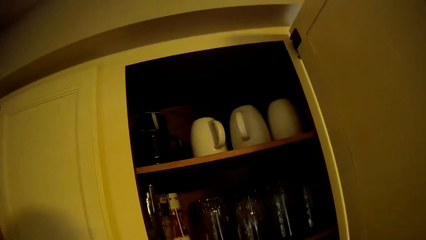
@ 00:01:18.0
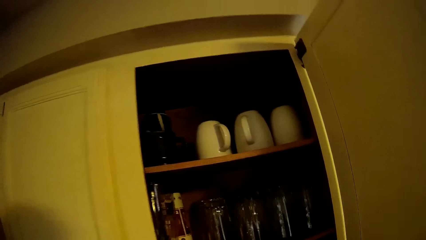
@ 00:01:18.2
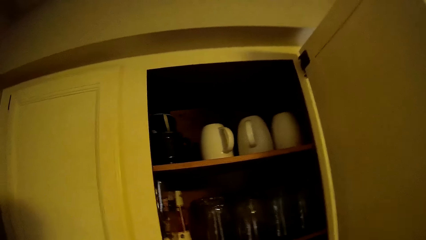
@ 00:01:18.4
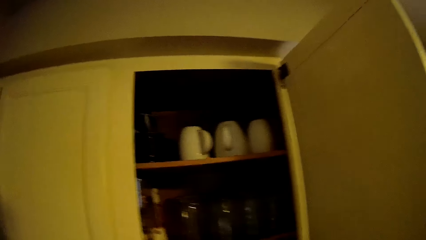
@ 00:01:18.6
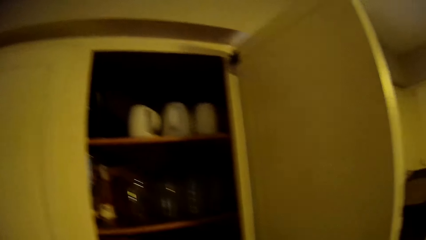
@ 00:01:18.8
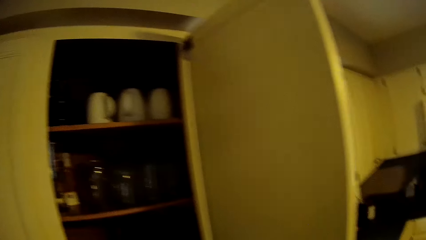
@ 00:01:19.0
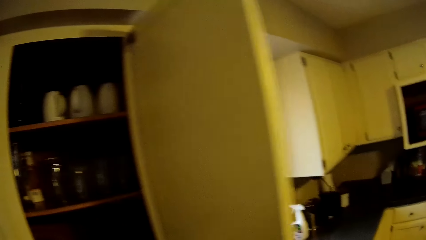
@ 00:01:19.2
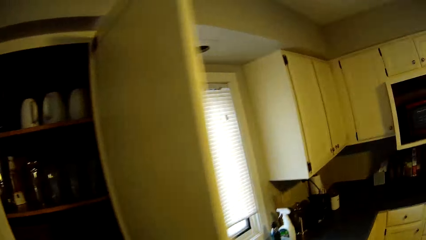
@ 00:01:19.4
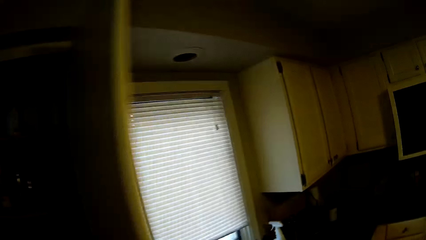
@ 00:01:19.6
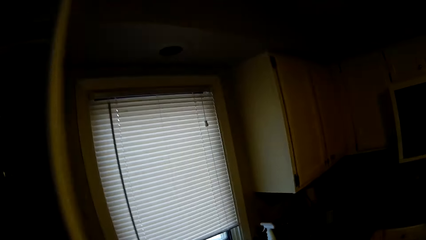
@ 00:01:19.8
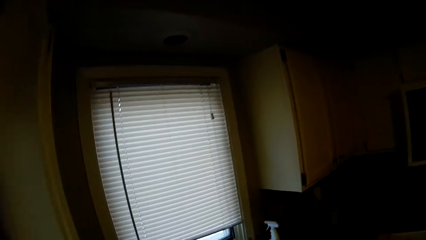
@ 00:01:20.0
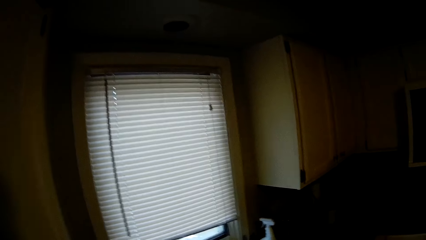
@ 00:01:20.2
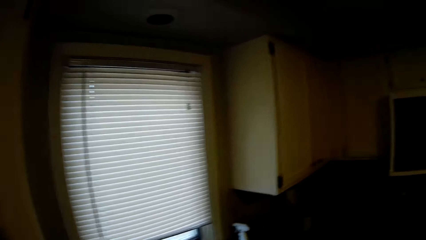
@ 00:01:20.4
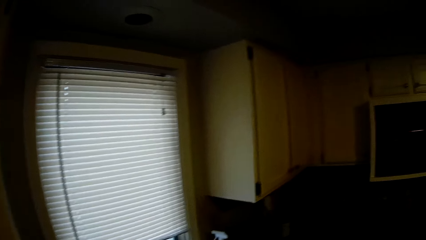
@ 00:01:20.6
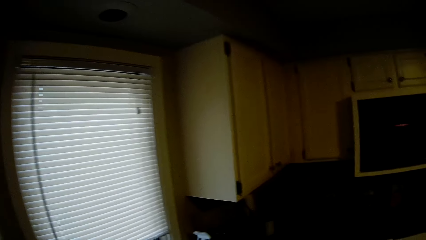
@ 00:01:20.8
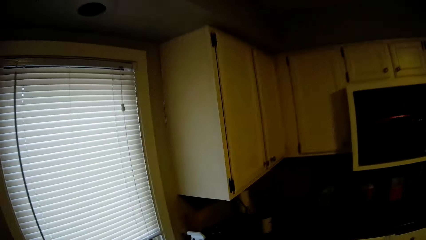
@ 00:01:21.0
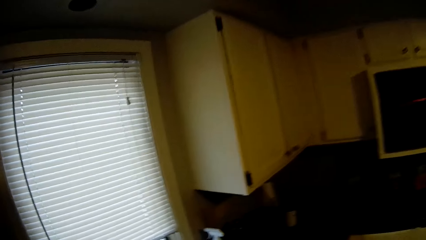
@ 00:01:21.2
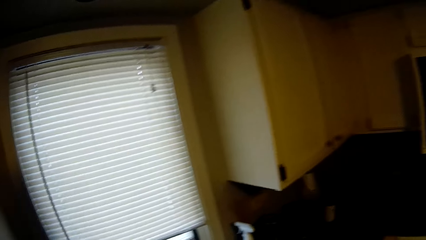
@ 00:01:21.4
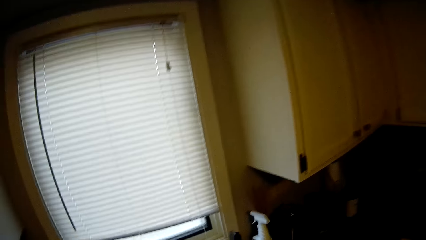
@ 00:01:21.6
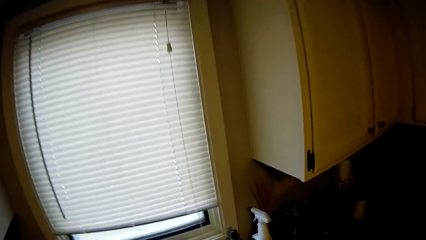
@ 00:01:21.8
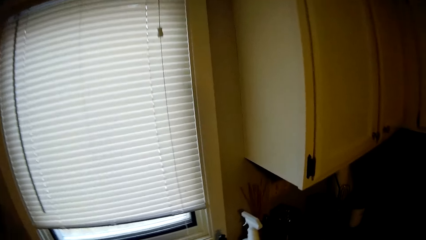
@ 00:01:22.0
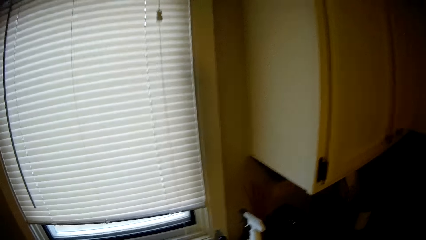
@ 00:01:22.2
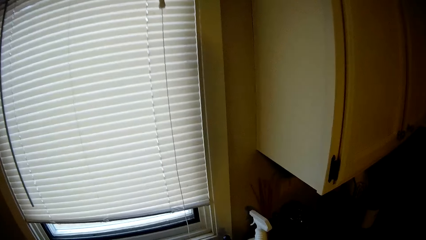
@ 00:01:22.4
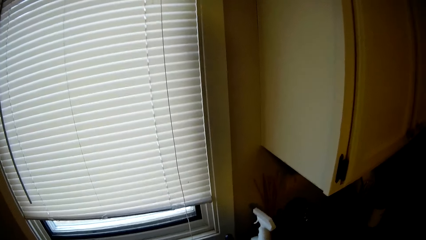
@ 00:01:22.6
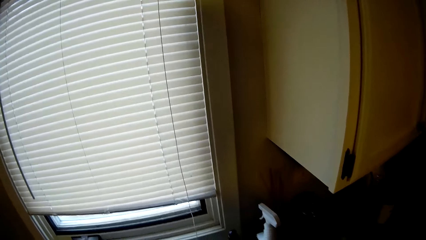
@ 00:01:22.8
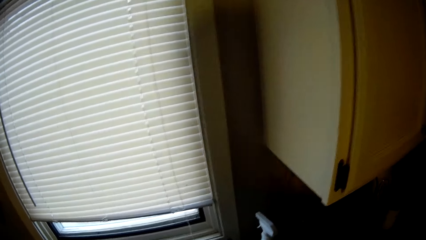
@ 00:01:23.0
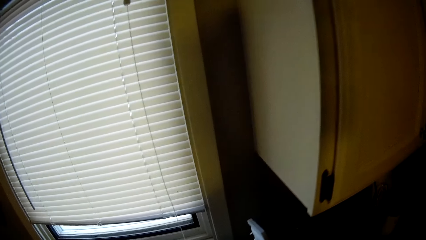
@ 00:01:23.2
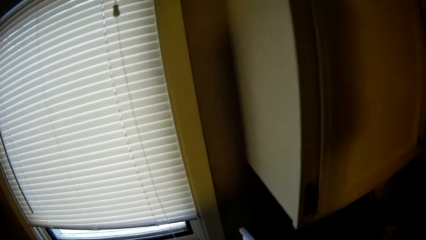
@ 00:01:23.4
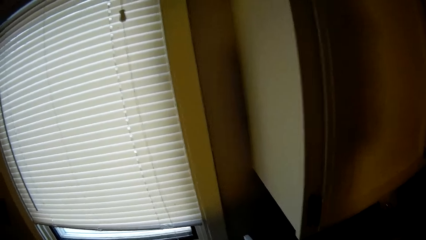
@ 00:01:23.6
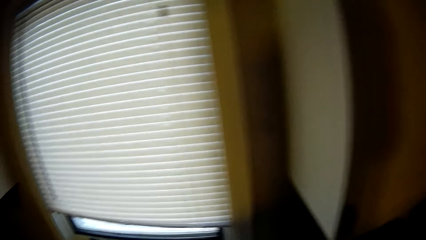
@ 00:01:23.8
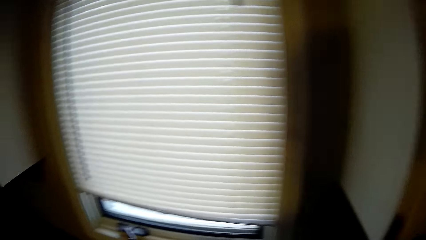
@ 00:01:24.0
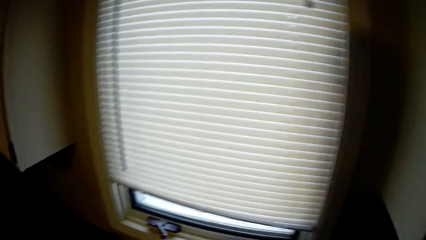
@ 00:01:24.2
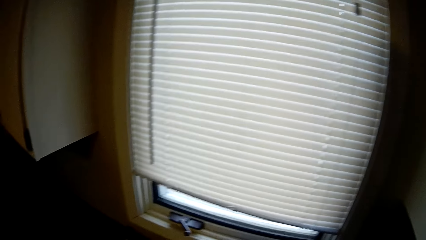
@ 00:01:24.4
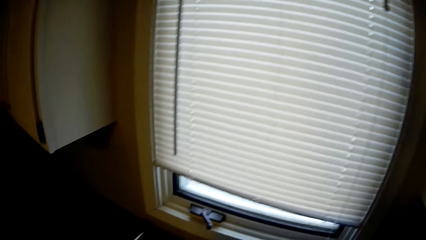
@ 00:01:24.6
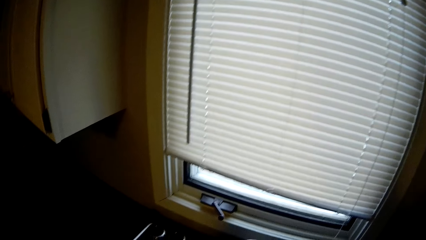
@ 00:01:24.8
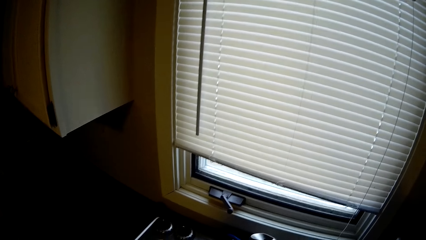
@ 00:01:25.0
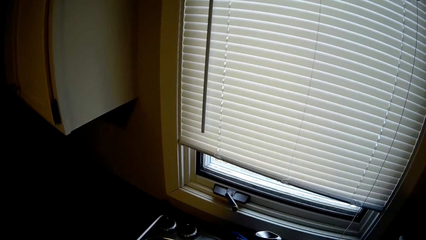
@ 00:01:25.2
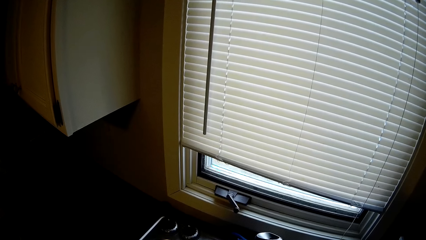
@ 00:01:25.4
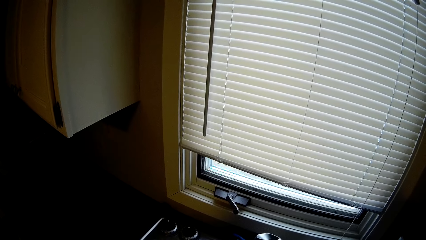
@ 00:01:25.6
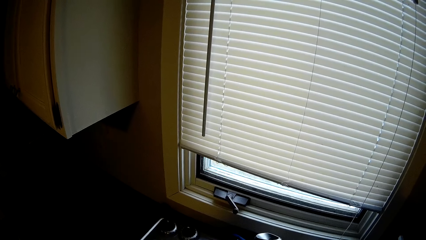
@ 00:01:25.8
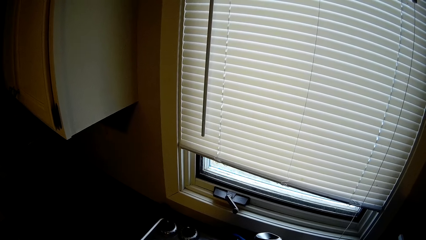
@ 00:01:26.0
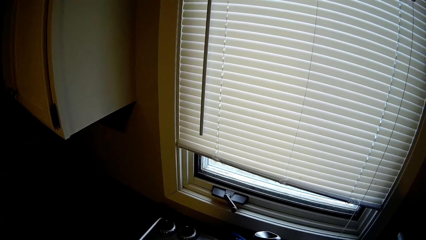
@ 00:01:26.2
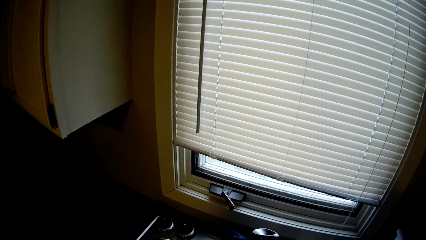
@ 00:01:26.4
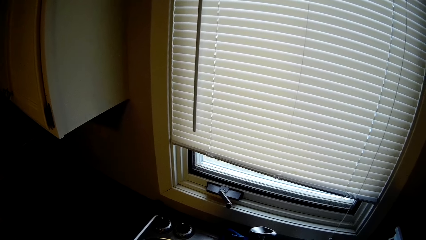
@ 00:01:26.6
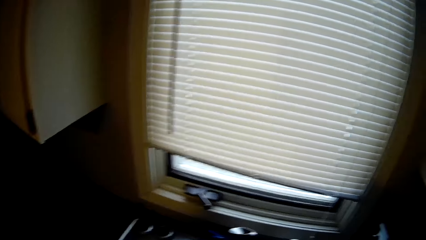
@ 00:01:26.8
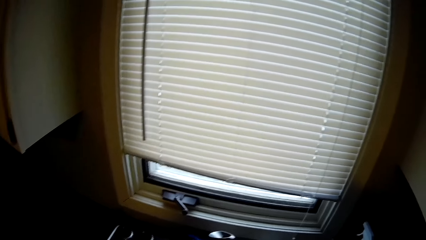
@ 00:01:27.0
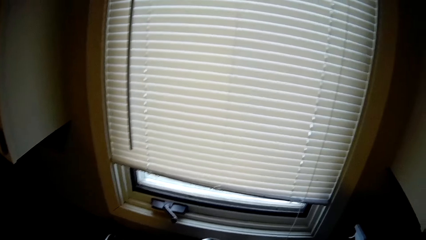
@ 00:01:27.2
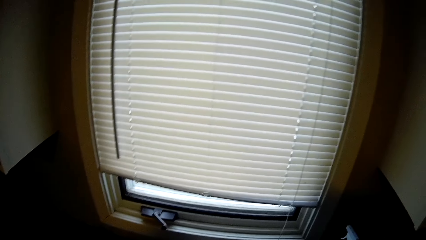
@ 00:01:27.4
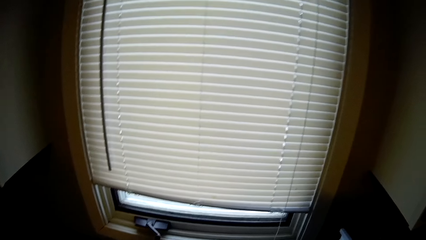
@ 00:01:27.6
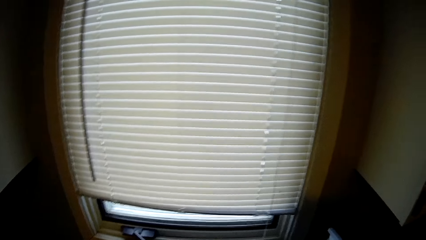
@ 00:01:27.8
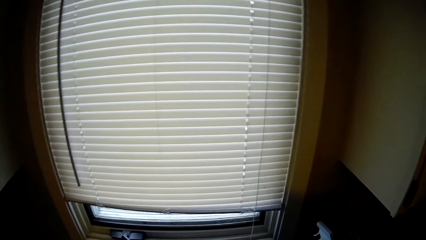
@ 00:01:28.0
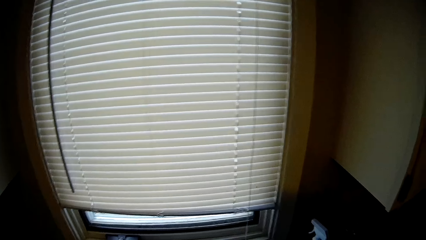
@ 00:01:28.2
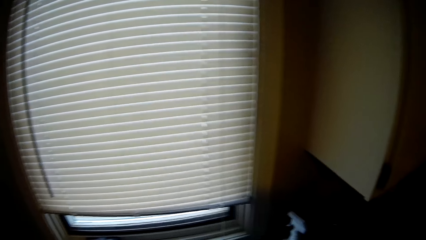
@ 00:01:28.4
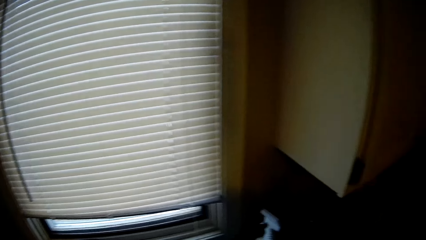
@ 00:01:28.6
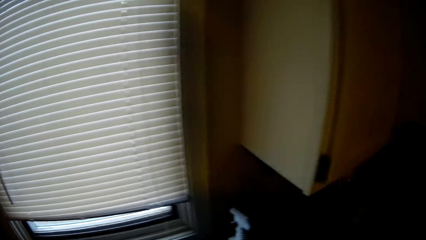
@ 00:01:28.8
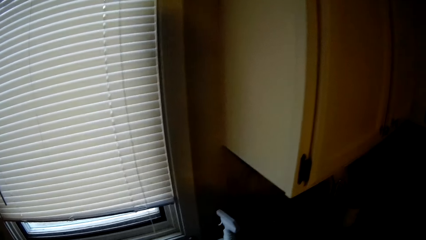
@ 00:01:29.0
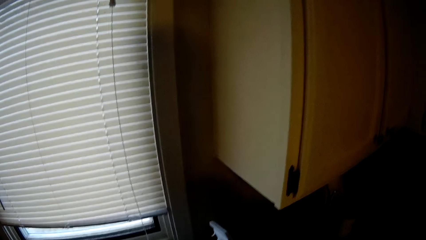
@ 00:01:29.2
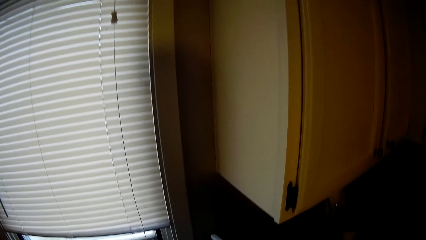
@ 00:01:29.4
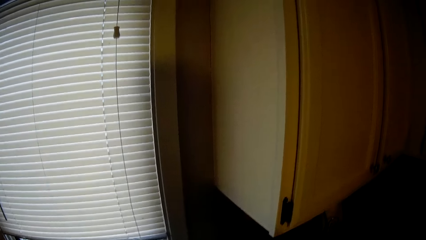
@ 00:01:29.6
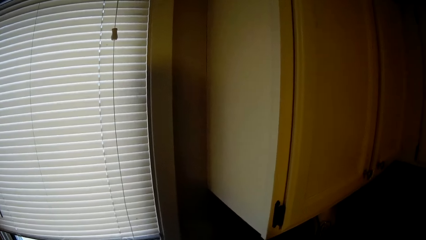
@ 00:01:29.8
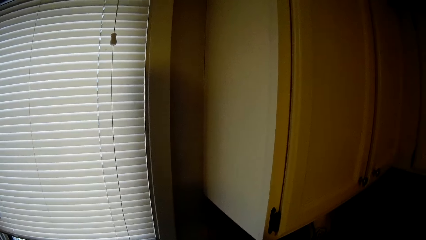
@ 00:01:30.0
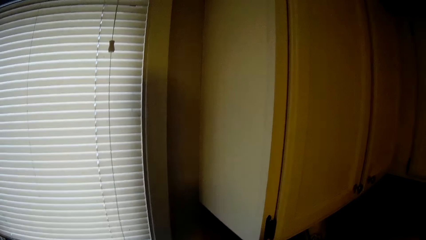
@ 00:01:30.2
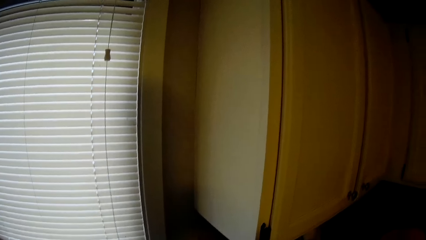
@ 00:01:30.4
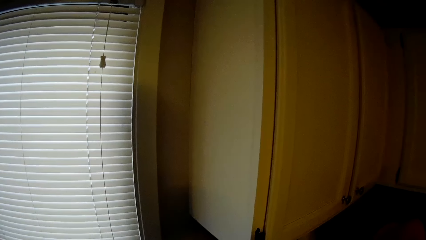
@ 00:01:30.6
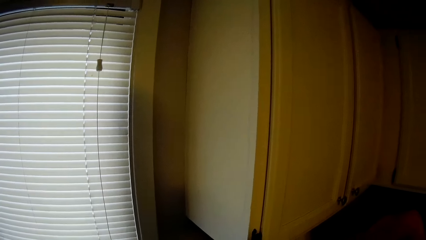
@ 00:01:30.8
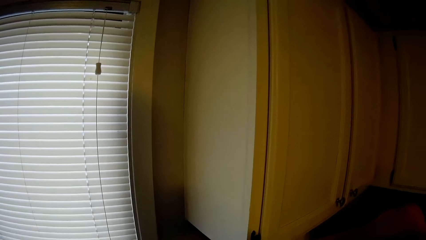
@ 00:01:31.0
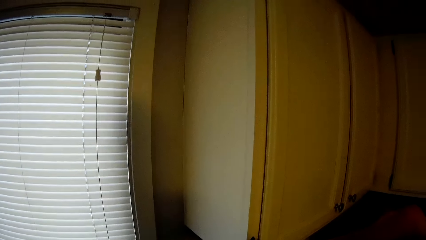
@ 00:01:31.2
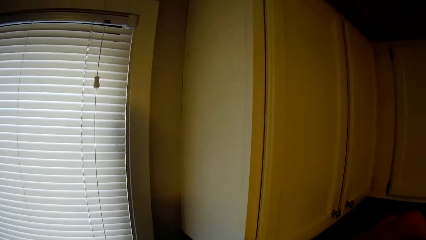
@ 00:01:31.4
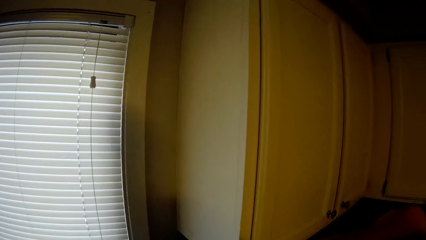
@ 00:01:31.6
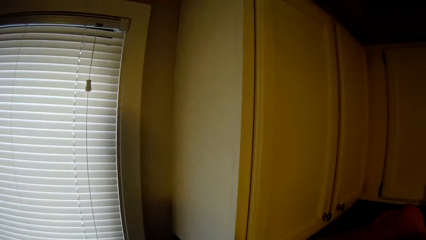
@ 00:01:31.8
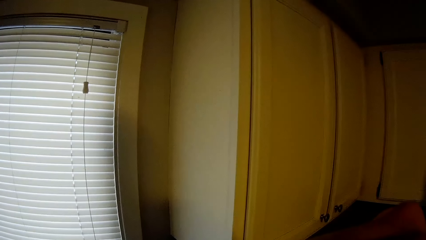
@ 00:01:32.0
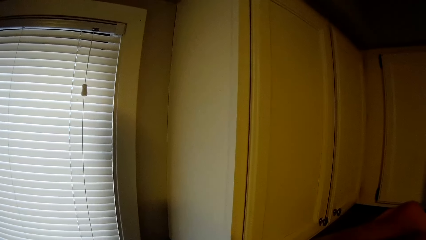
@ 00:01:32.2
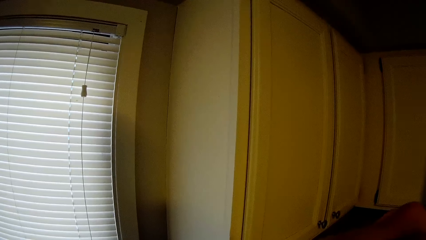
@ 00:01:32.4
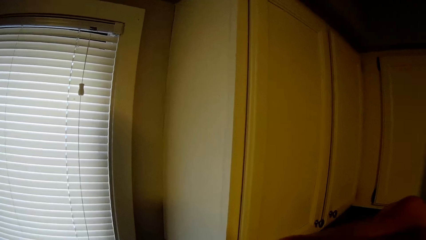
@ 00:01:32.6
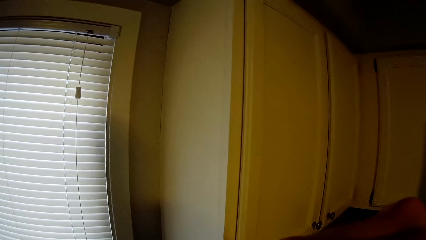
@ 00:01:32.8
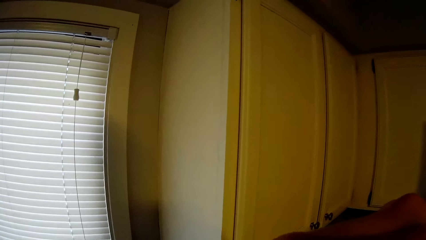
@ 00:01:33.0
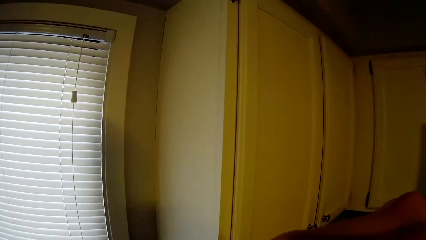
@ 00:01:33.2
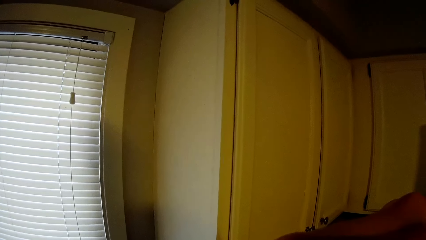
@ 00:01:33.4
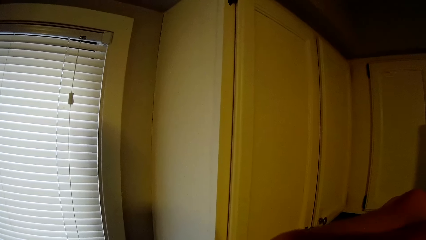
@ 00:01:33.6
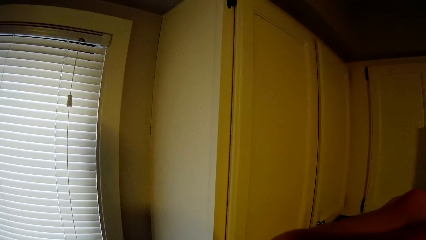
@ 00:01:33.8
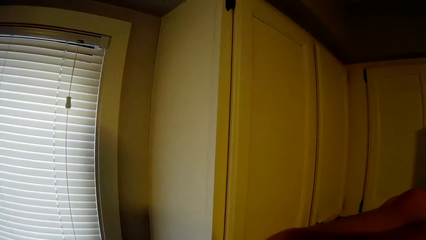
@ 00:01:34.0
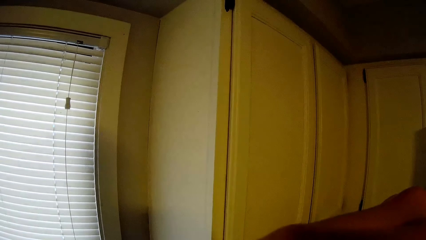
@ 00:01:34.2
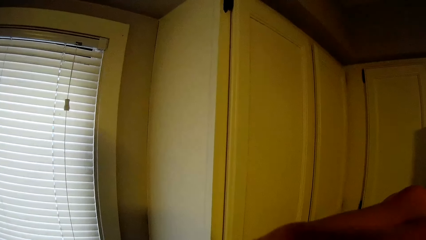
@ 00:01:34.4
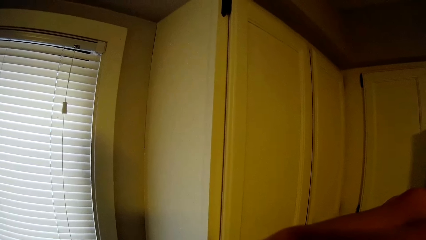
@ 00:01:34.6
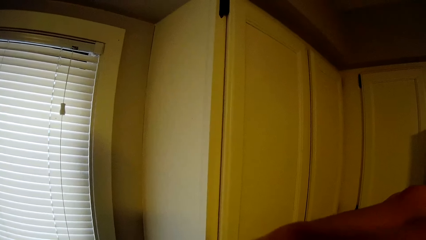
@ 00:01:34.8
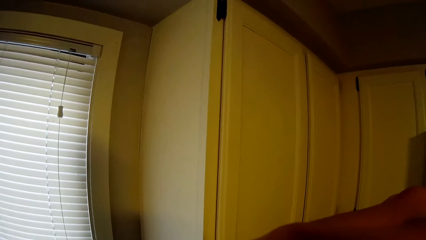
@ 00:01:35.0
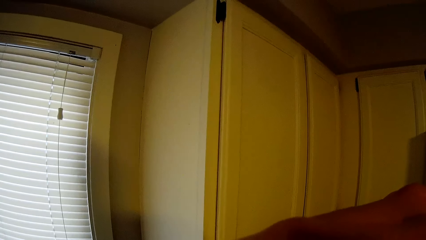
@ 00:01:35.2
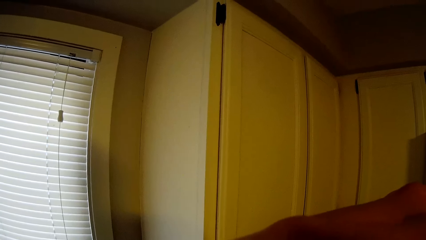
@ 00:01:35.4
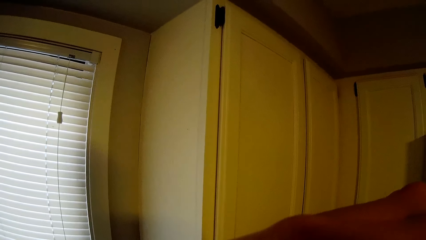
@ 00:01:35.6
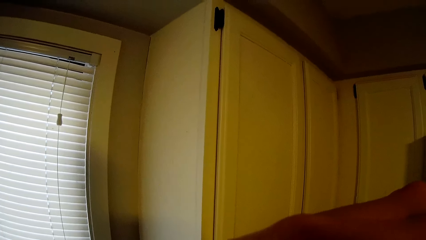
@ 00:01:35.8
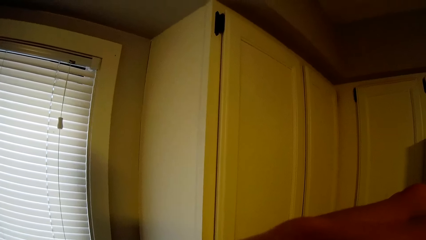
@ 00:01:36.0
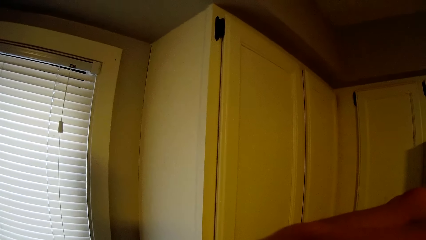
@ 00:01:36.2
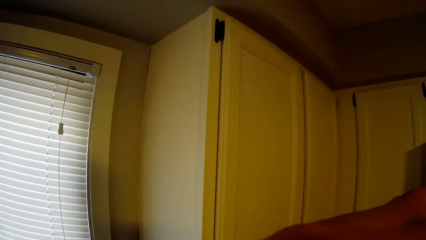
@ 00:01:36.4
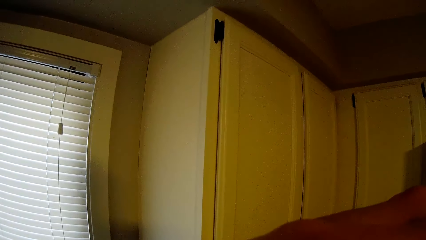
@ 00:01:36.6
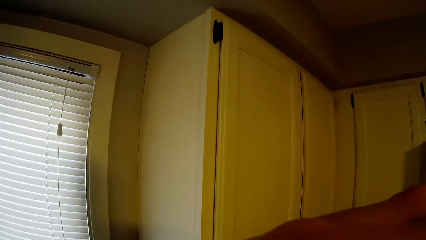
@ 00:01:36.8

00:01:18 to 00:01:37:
The camera wearer walks around. They look around. They move a hand around. They look around.
